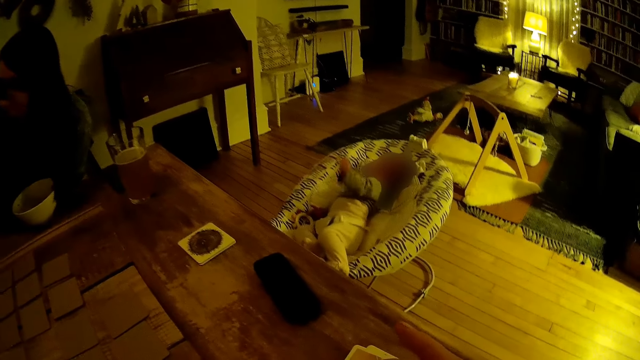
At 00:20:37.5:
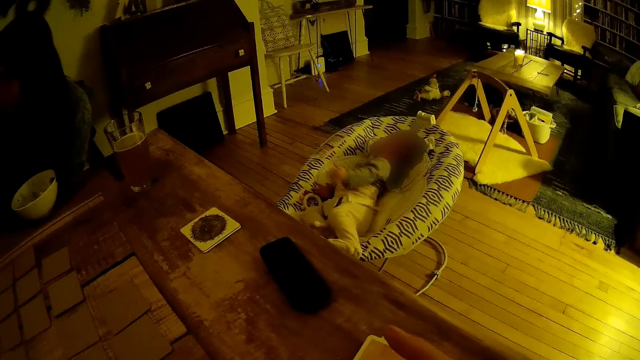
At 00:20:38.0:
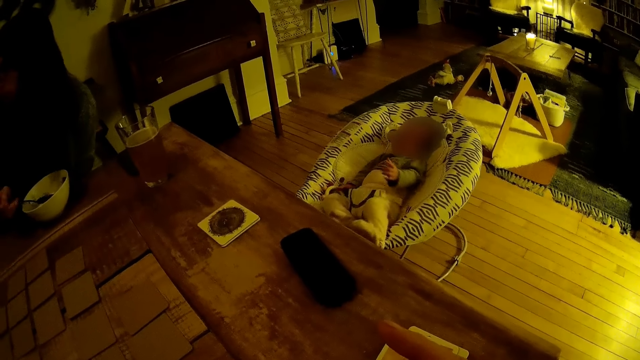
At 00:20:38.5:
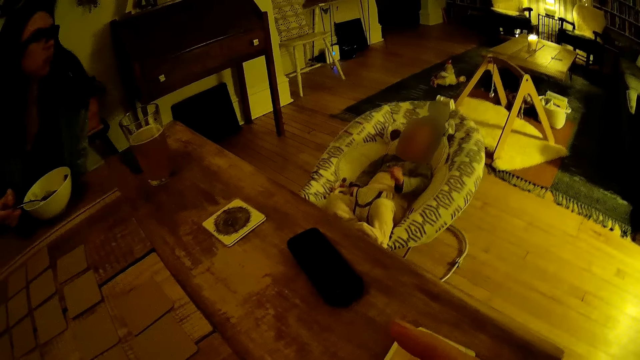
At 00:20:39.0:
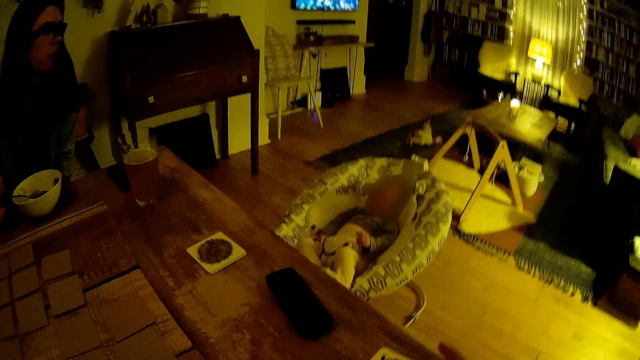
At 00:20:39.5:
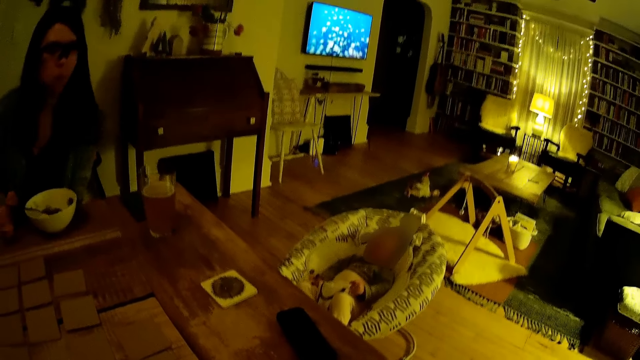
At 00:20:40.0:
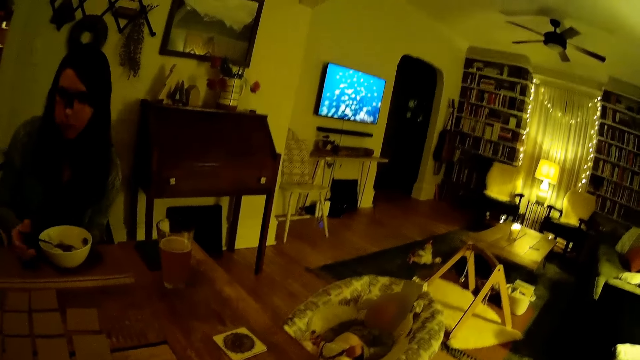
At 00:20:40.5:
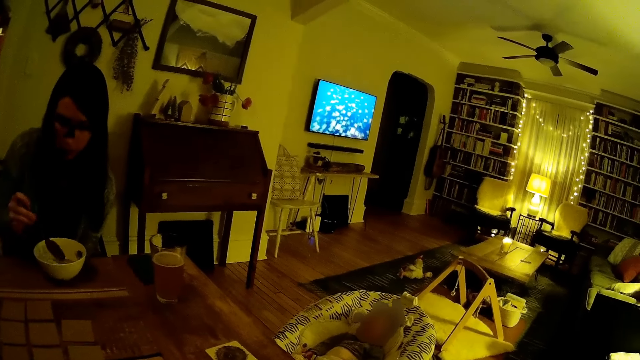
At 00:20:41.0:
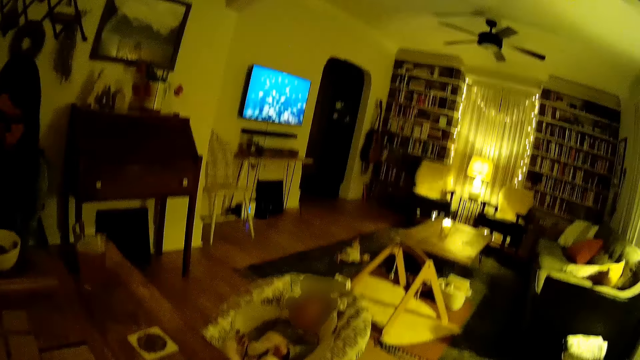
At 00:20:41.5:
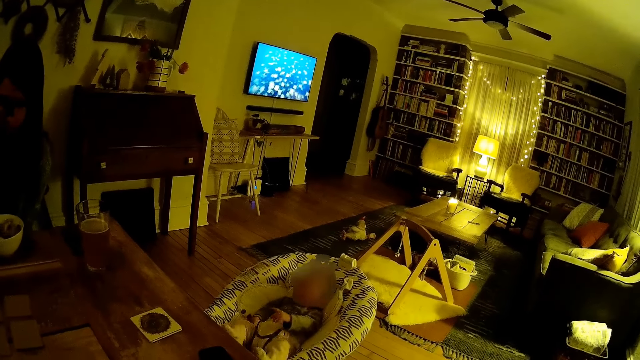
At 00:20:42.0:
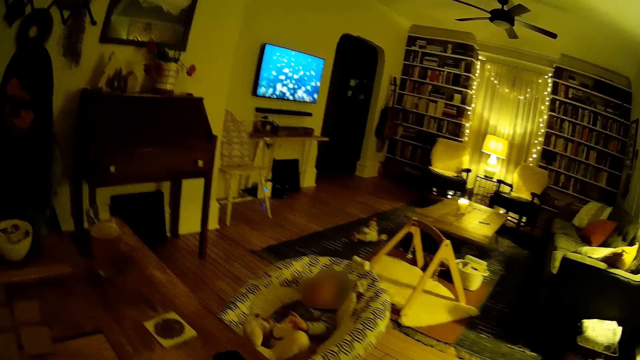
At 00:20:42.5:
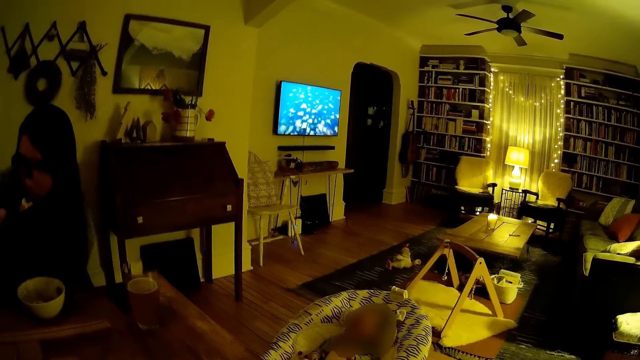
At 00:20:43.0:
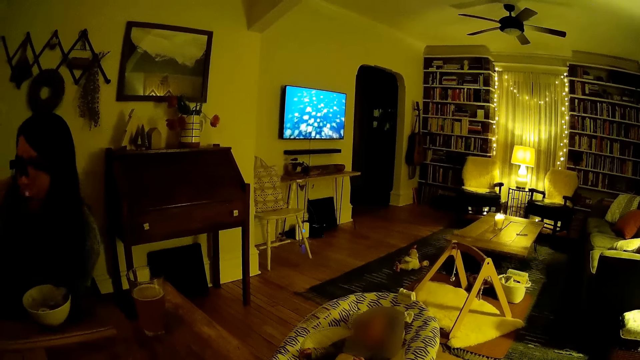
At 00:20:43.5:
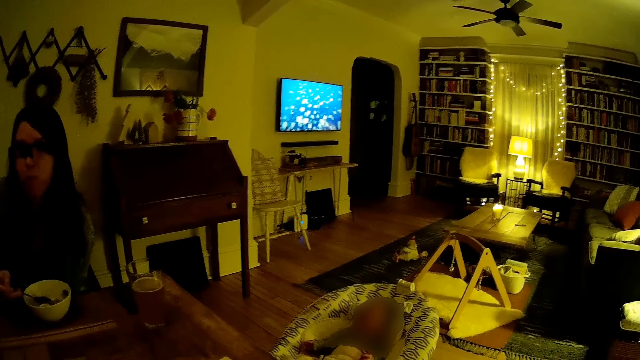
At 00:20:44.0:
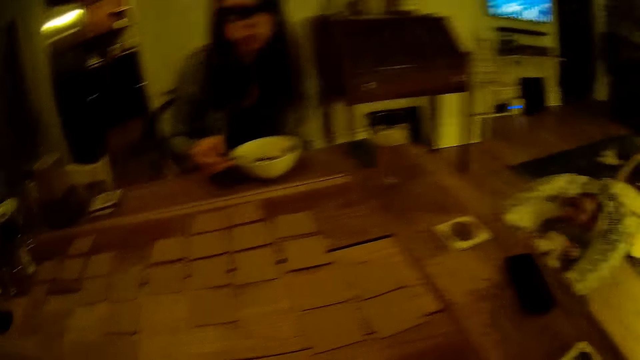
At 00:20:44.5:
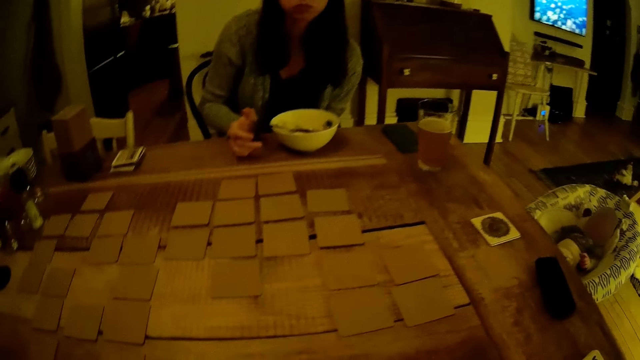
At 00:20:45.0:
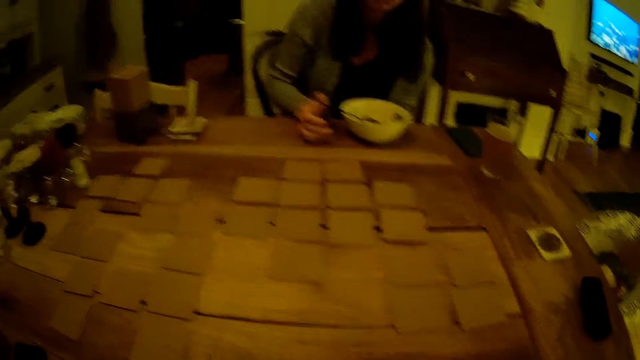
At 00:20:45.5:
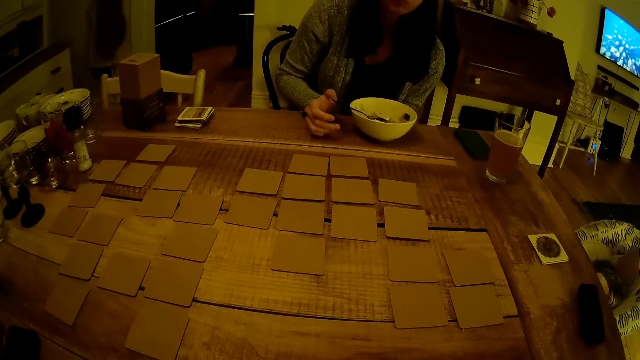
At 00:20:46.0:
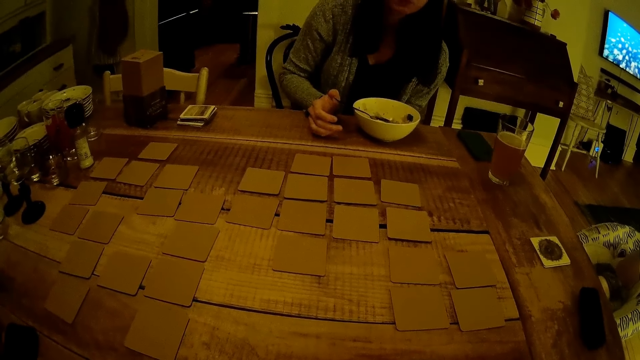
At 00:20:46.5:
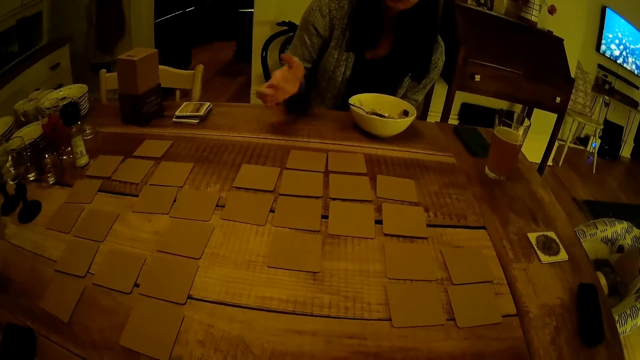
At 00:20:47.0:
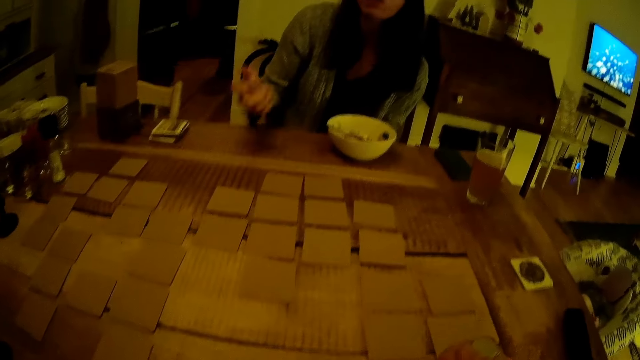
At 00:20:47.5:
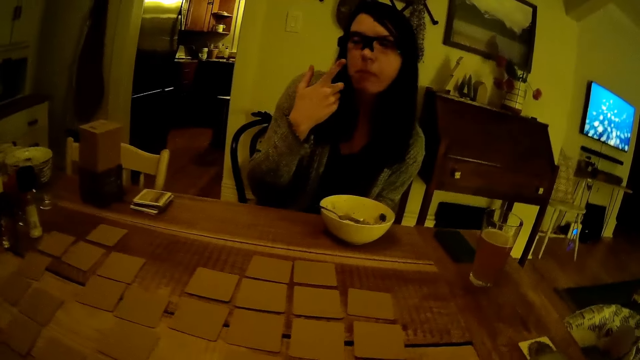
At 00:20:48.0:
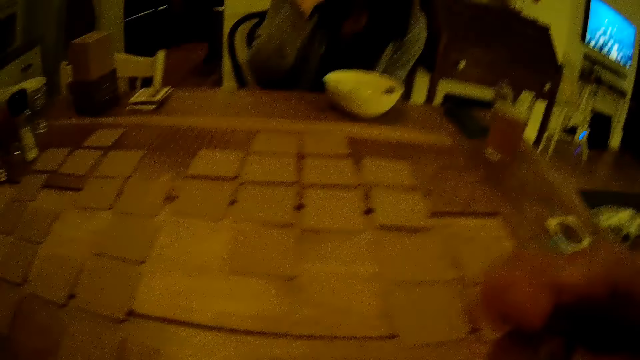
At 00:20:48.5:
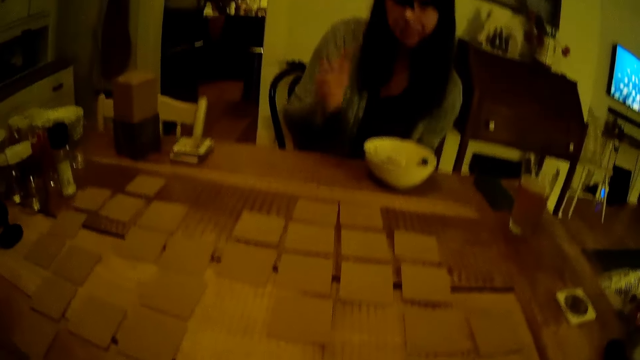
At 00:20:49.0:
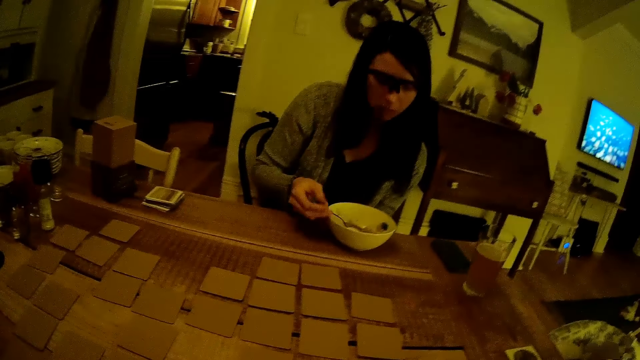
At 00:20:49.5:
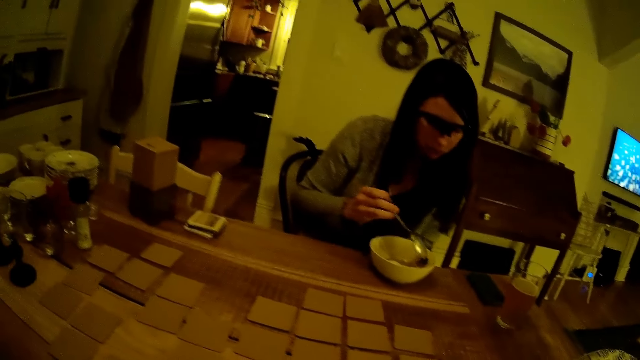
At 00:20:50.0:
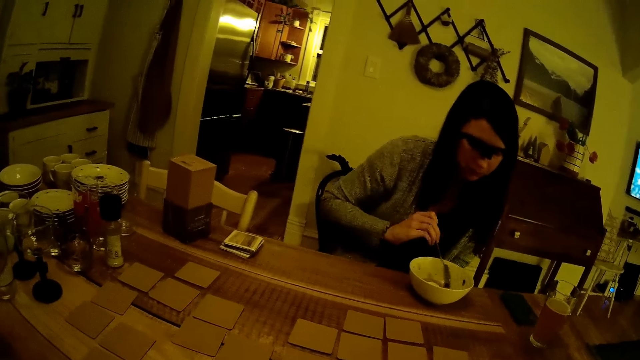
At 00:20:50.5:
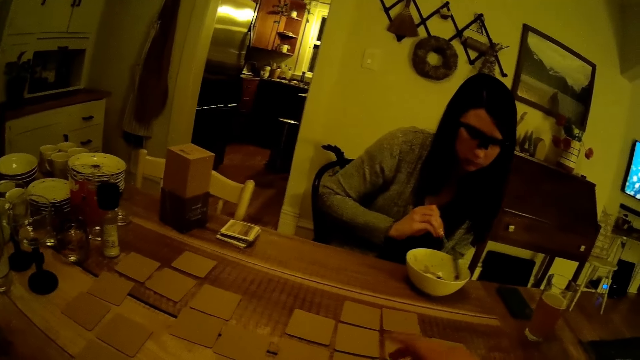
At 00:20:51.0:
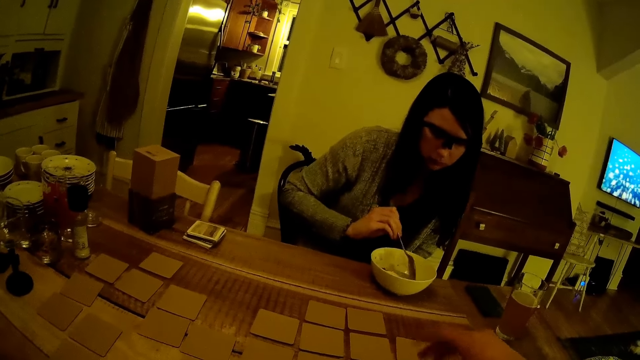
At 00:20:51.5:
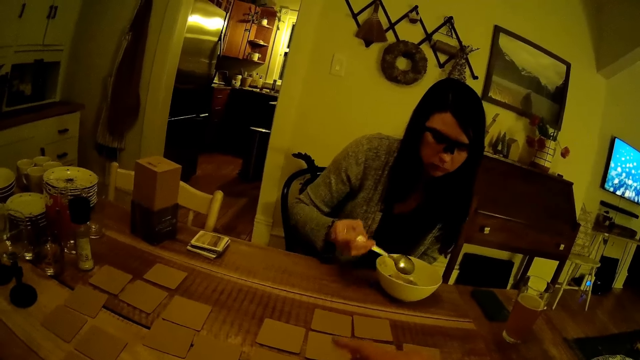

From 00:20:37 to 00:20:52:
The woman drops the spoon in her right hand in the plate of food. The woman picks the spoon from the plate of food with her right hand. The woman eats from the plate of food with the spoon in her right hand. The woman drops the spoon in her right hand in the plate of food. The camera wearer interacts with the woman. The woman picks the spoon from the plate of food with her right hand.

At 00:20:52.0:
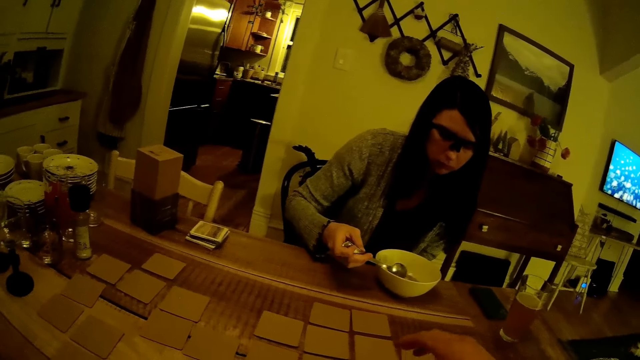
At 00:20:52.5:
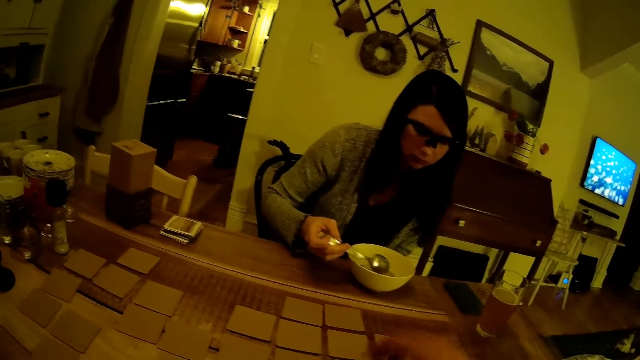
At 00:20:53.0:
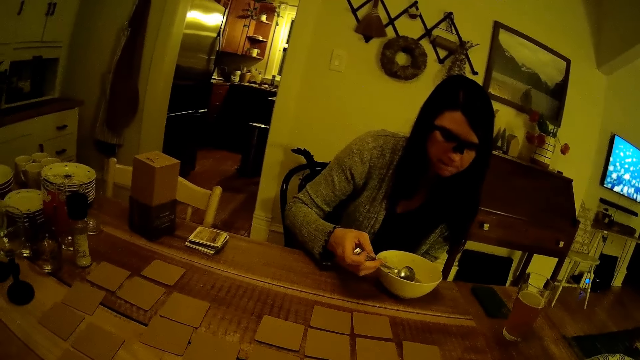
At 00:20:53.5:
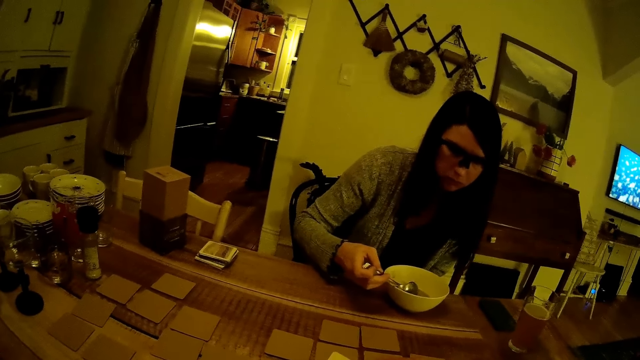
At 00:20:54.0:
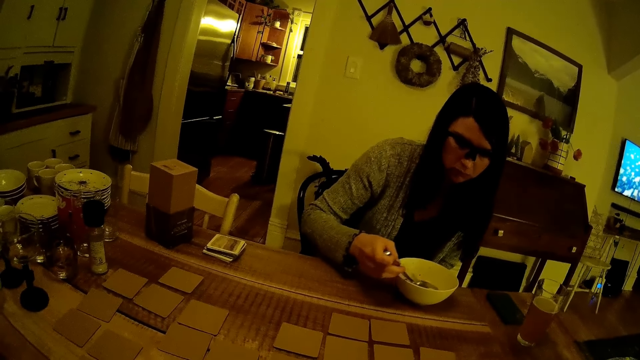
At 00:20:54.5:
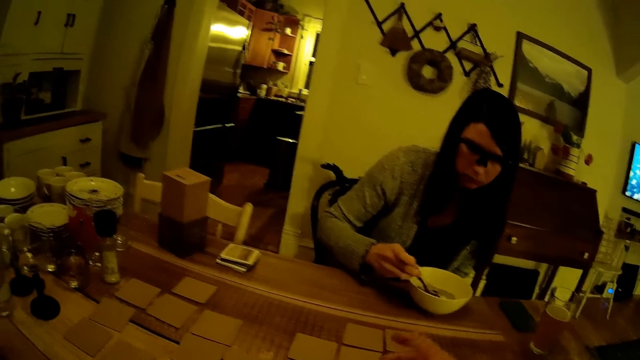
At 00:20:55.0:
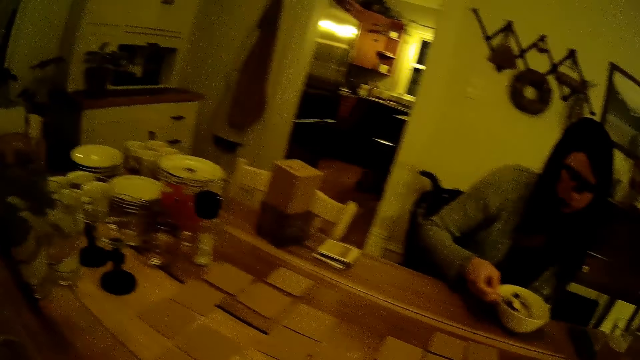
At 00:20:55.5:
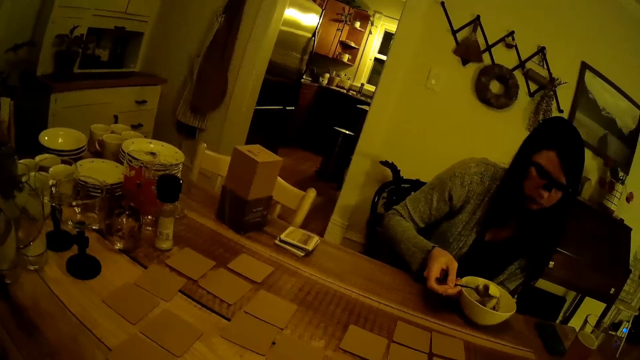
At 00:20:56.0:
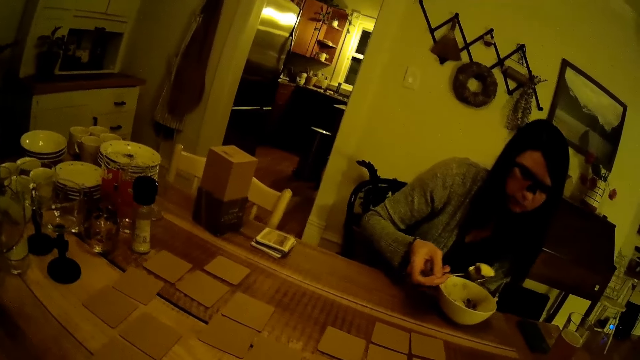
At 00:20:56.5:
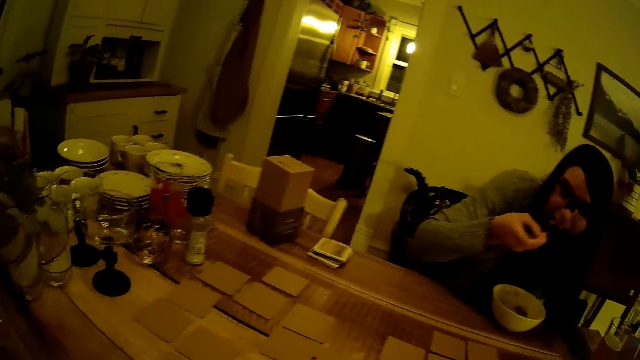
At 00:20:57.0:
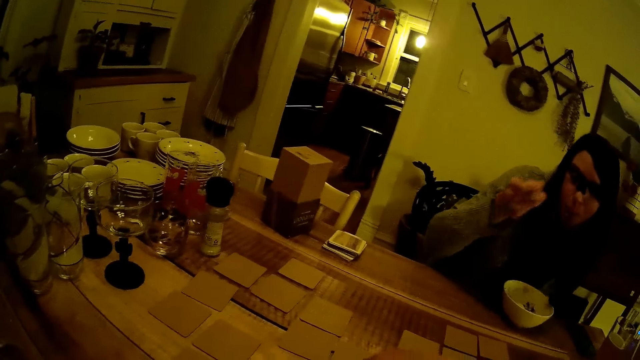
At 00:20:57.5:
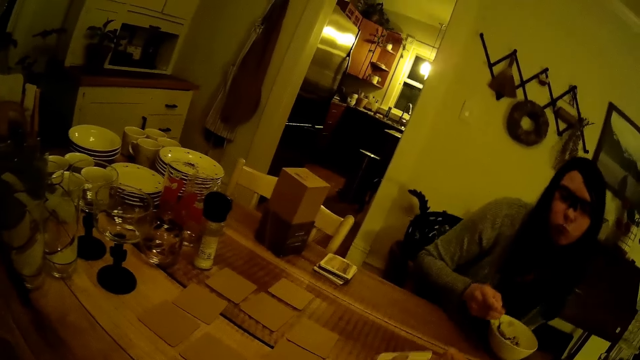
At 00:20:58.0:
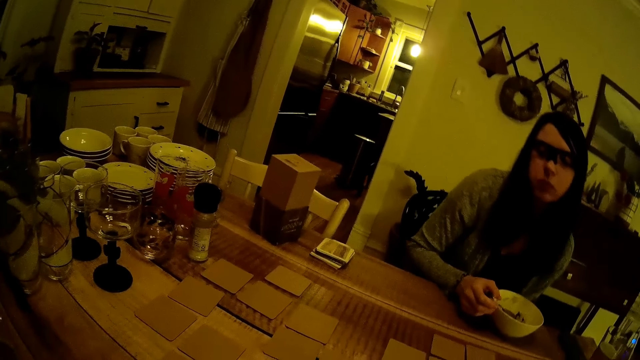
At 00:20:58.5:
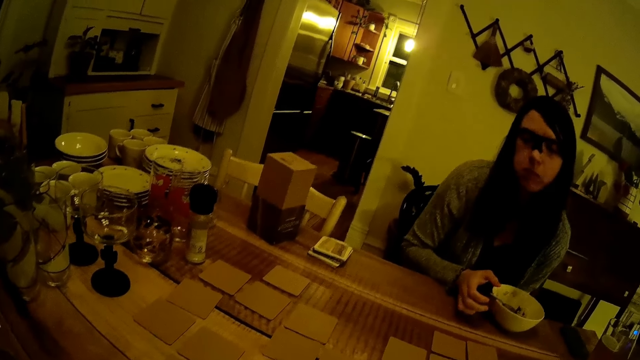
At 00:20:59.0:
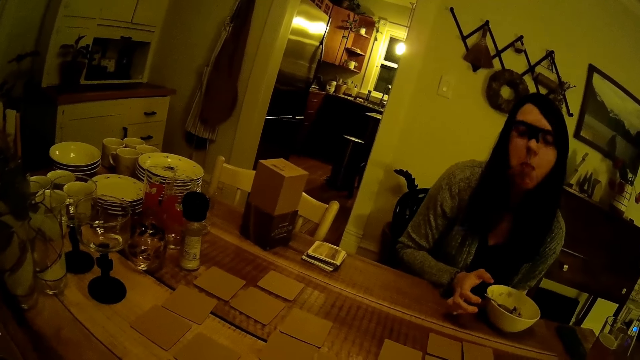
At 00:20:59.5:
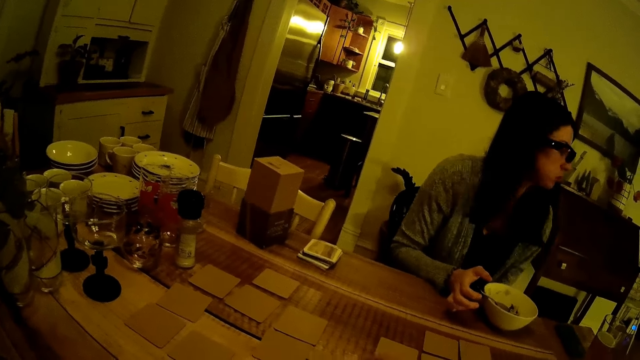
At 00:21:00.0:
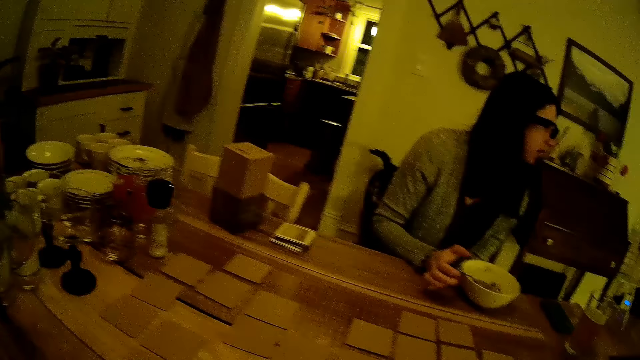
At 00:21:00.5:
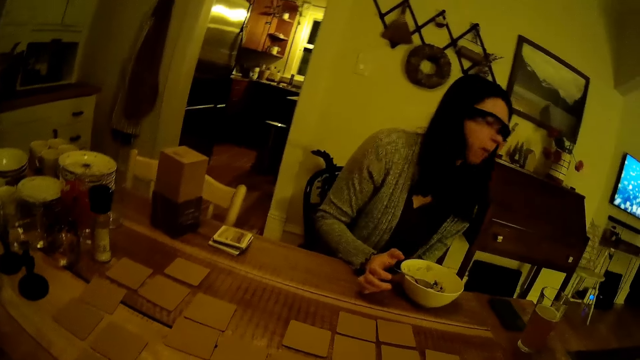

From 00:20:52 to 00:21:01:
The woman eats from the plate of food with the spoon in her right hand. The woman drops the spoon in her right hand in the plate of food.
